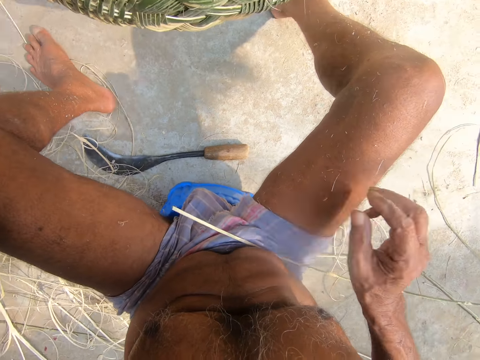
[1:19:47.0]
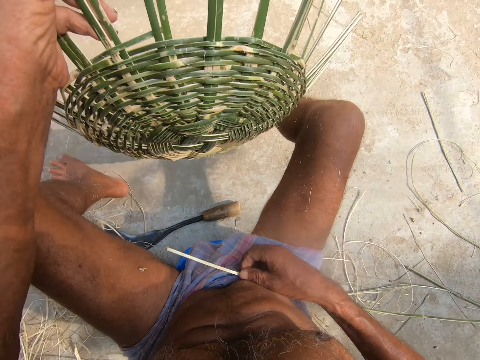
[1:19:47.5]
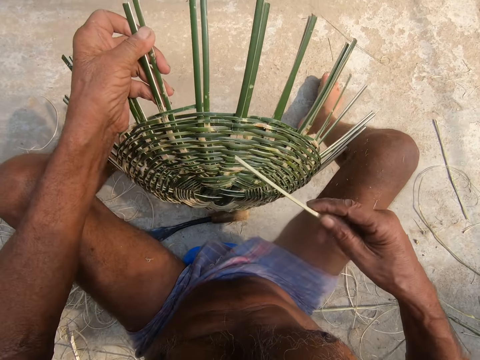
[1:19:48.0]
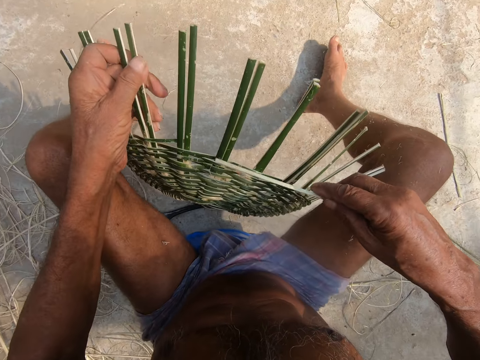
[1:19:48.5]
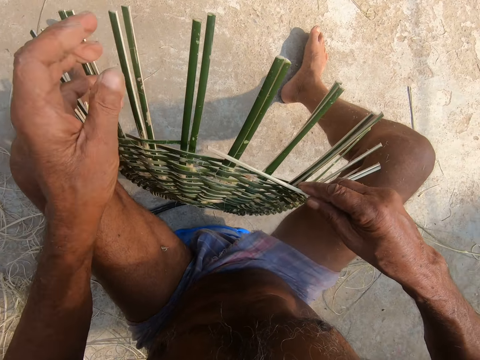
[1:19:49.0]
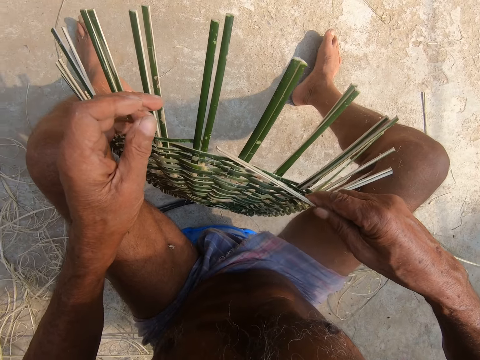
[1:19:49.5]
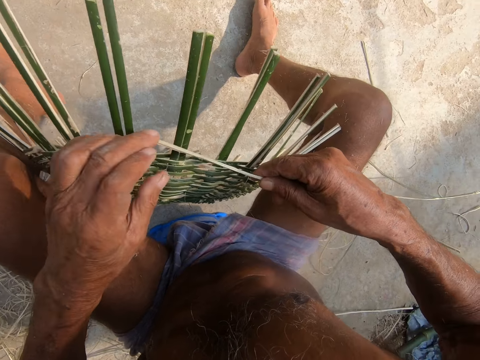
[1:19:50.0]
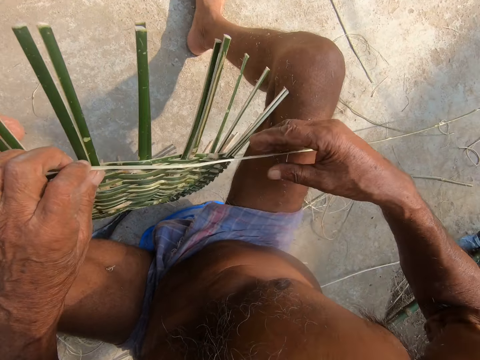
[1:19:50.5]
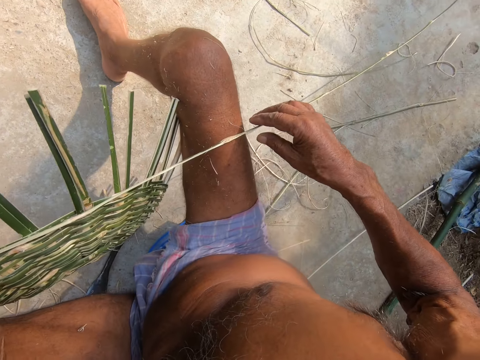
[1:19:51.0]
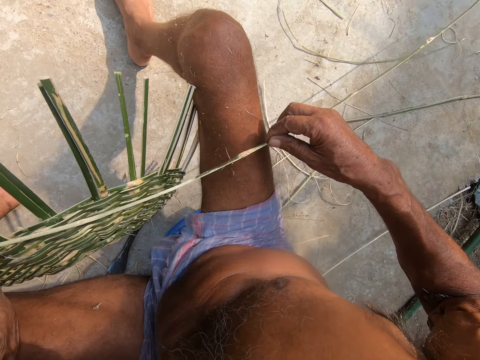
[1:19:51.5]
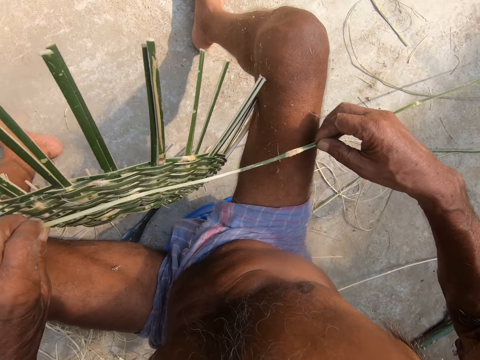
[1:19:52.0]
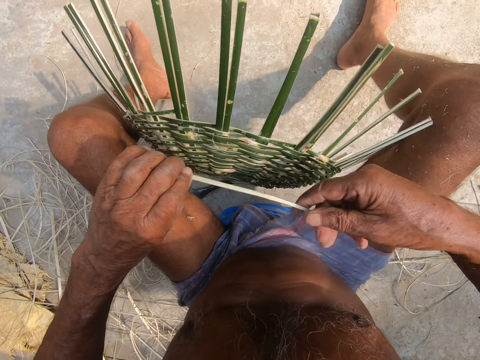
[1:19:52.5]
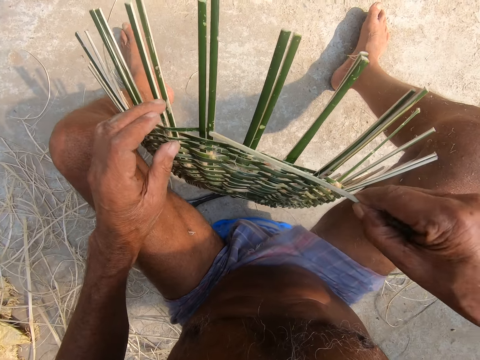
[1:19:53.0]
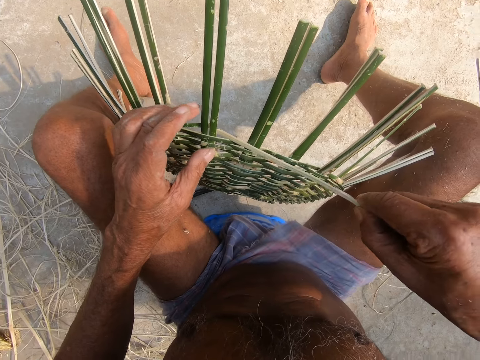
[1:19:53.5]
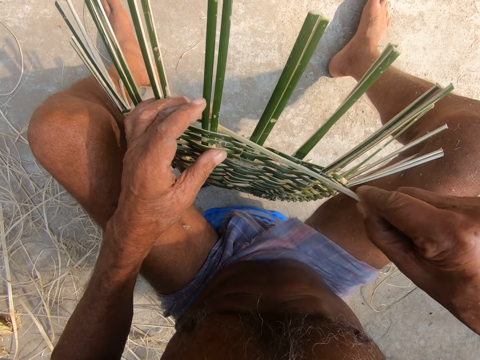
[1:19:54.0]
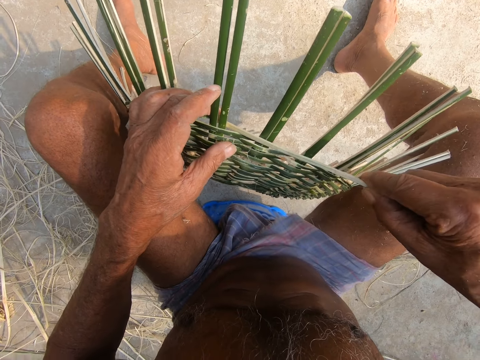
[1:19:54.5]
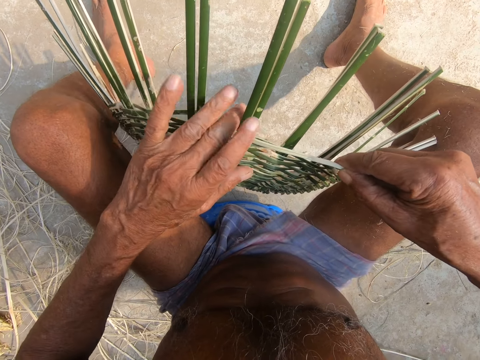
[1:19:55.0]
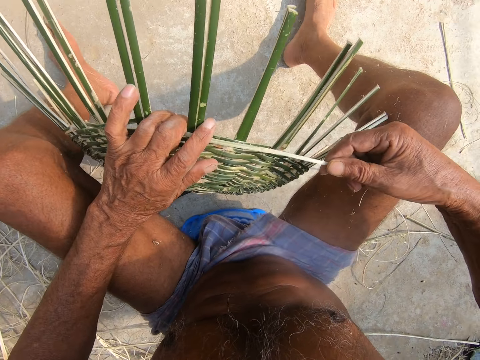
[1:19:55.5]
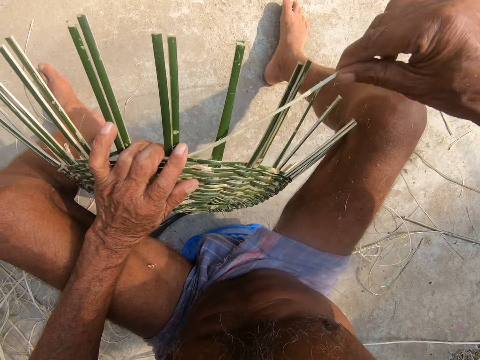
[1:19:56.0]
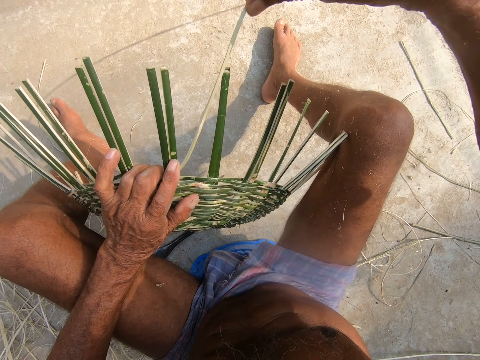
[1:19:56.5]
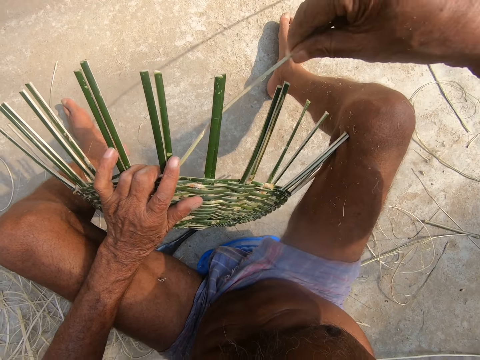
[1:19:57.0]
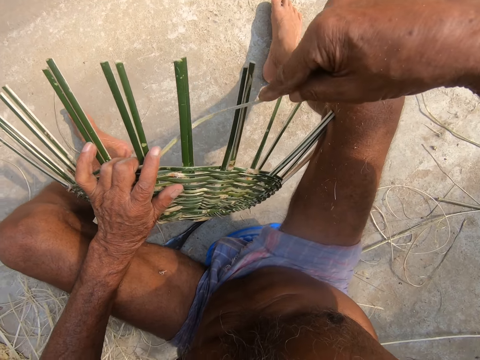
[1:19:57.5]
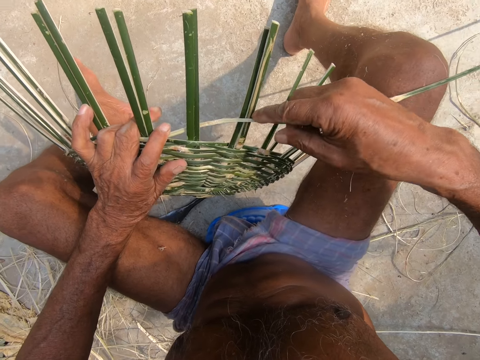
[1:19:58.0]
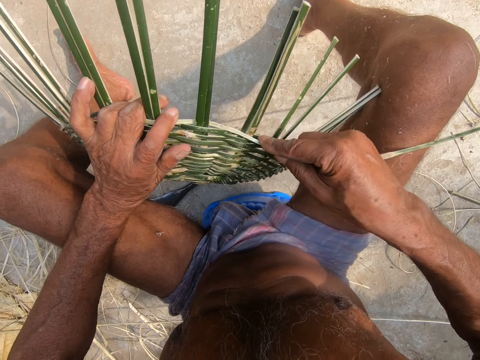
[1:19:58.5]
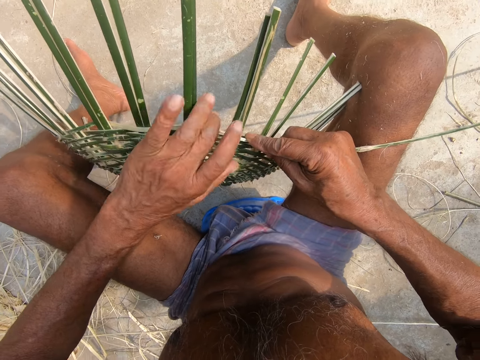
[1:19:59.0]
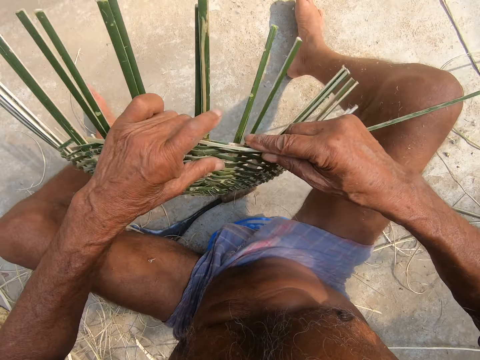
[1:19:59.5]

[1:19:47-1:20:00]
The camera wearer picks up the bamboo strip on his right thigh with his right hand. He places the basket in his left hand between both thighs. He holds the basket in between his legs. He stretches the wood in his hands. He holds the bamboo strip with both hands. He weaves the bamboo strip into the basket with both hands. He makes the wicker basket round with the wood in his hands.

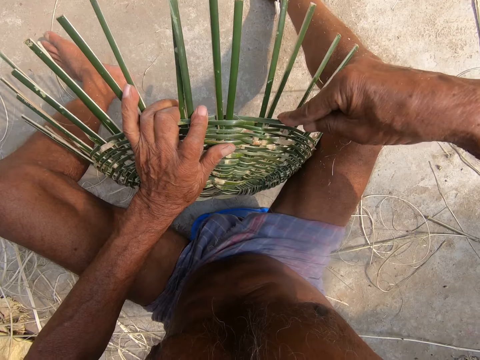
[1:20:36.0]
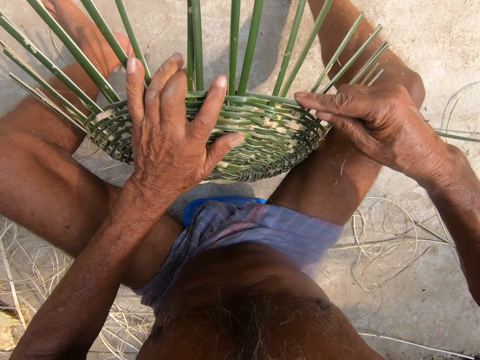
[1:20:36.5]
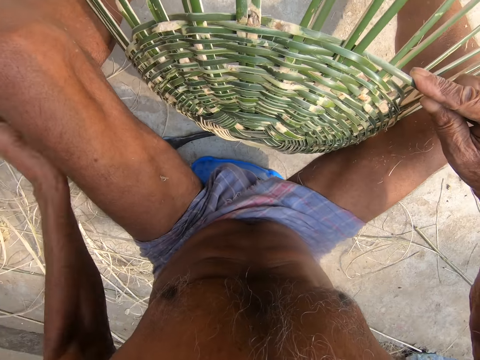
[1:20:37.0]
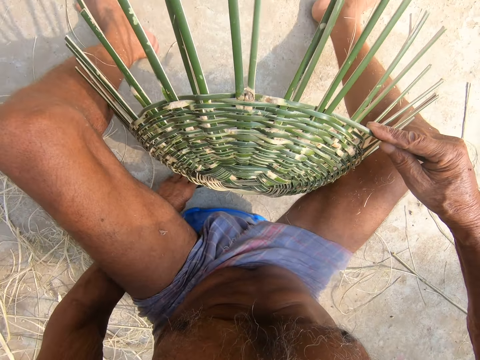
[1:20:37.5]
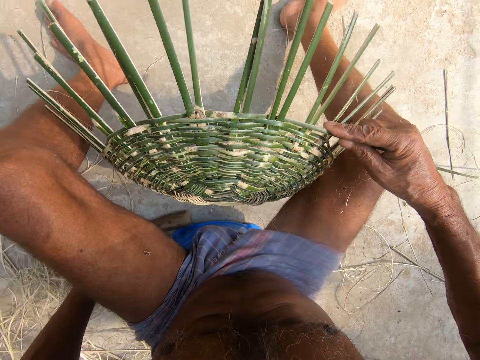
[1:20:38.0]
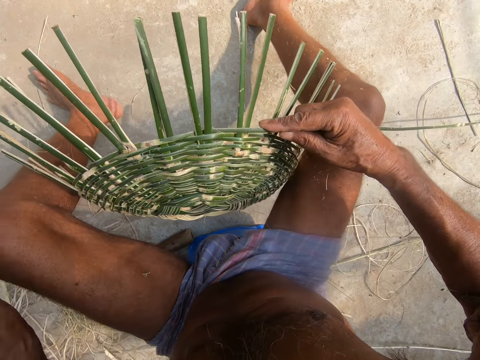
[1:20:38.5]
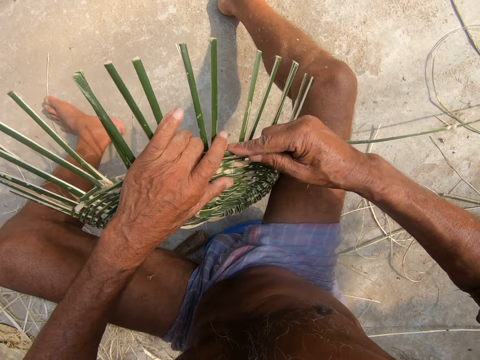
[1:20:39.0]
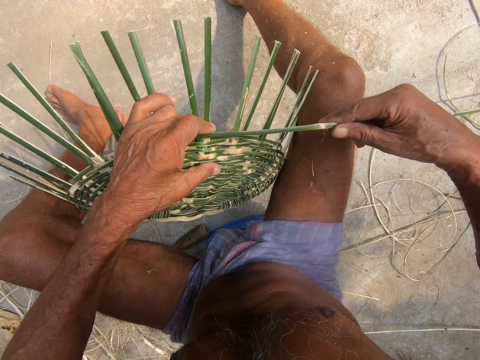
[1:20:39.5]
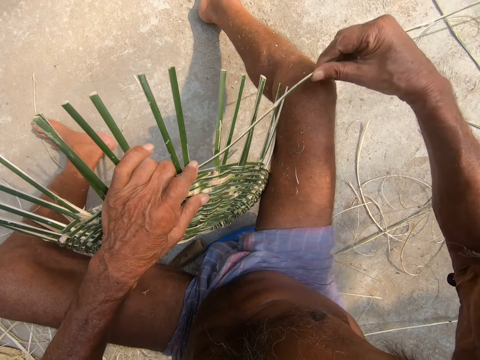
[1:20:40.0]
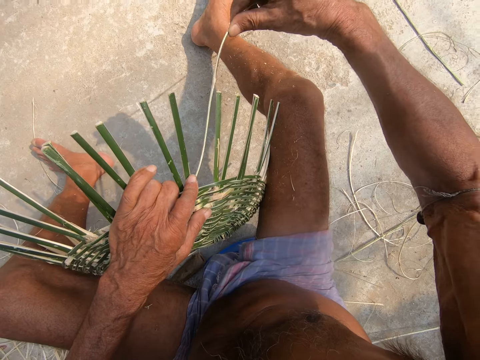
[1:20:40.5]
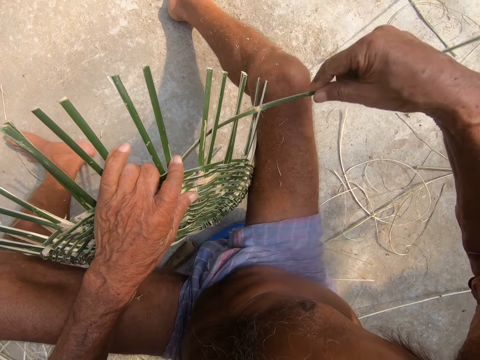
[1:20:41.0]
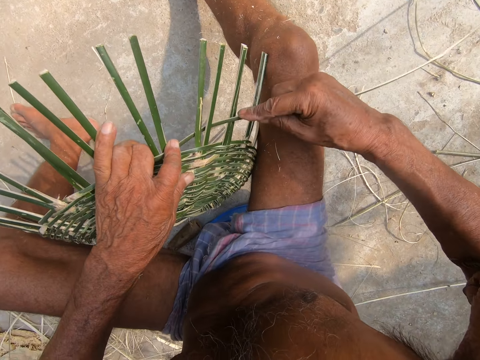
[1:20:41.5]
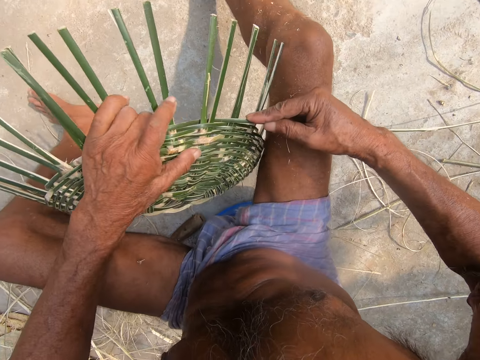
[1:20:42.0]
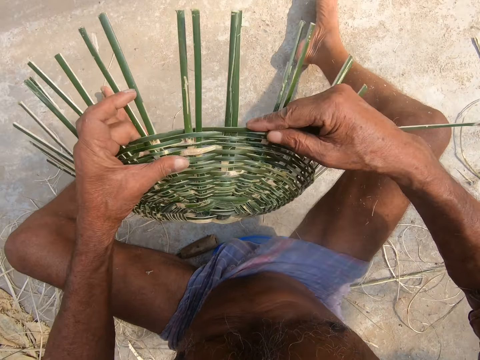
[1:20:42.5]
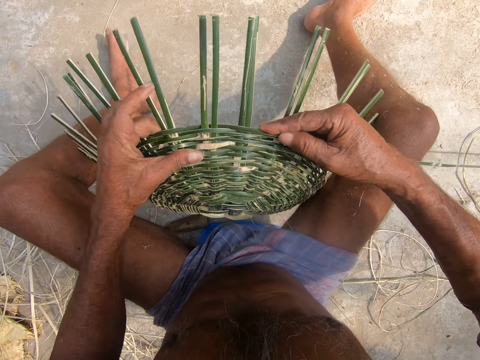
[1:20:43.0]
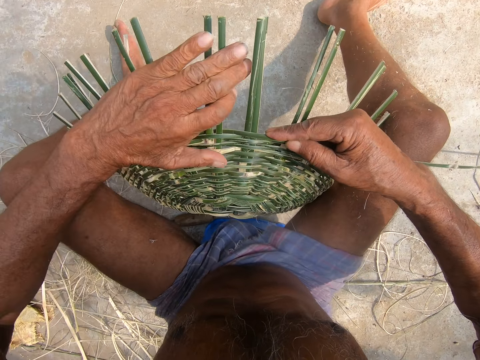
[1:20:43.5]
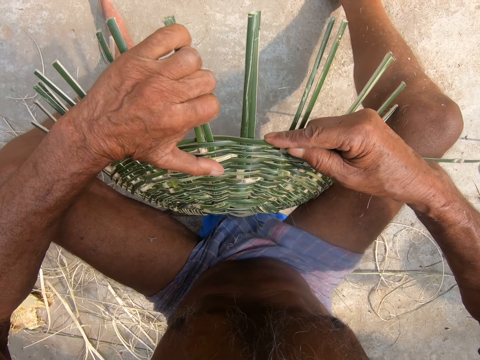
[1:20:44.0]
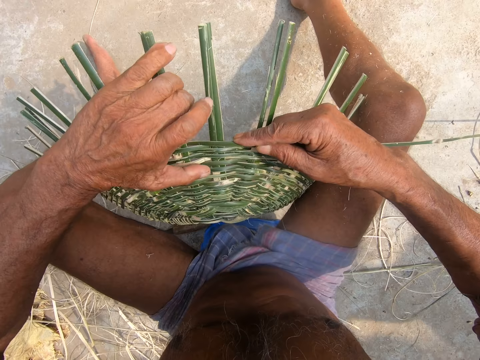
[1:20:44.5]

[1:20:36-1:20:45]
The camera wearer moves aside the blade on the floor with his left hand. He holds the sickle knife on the floor. He makes the wicker basket round. He weaves the bamboo strip into the basket with both hands.

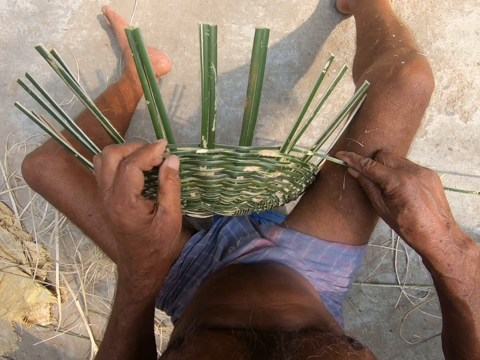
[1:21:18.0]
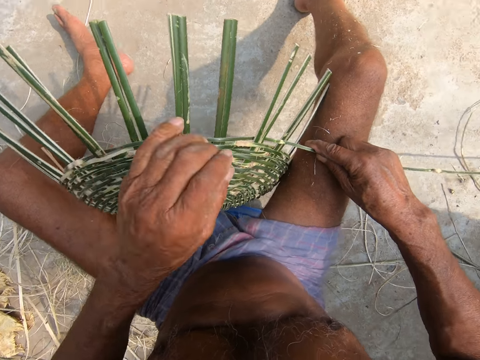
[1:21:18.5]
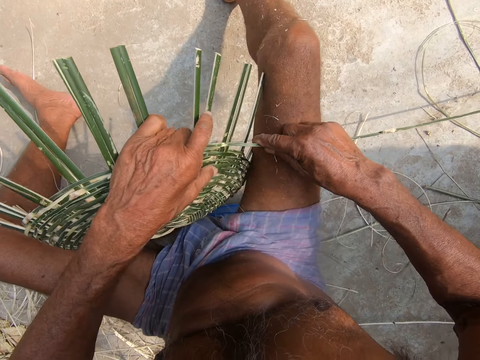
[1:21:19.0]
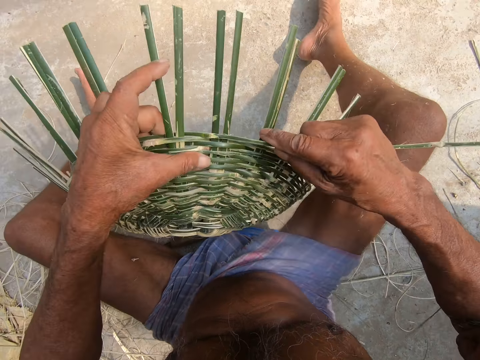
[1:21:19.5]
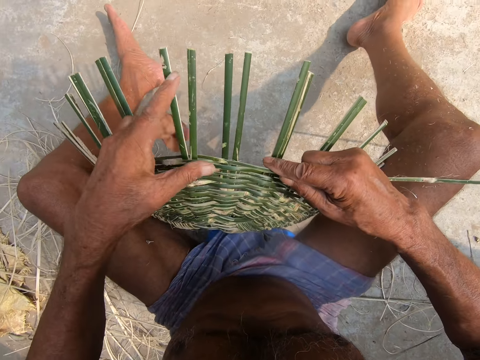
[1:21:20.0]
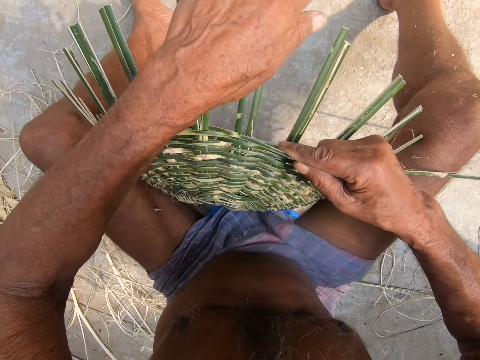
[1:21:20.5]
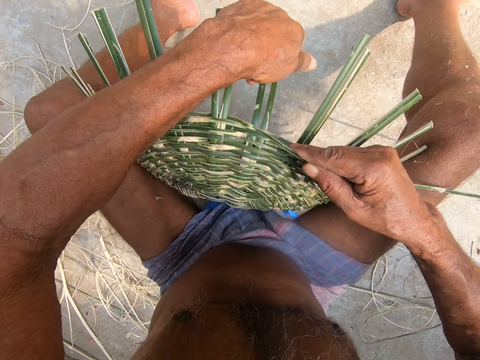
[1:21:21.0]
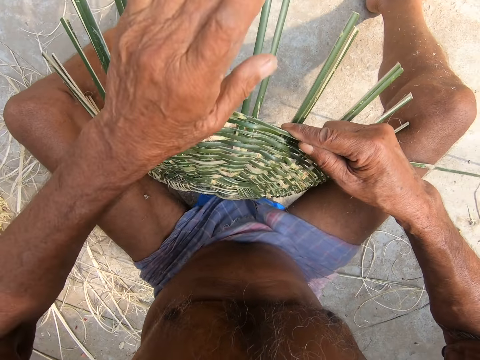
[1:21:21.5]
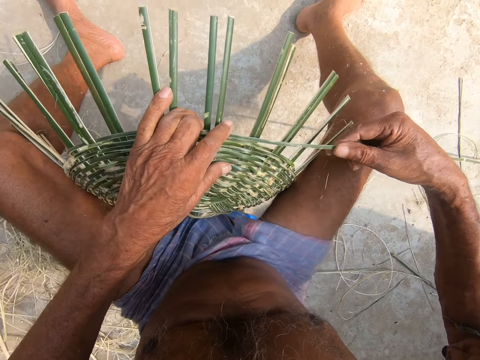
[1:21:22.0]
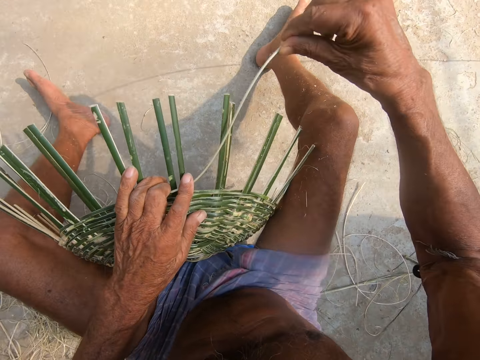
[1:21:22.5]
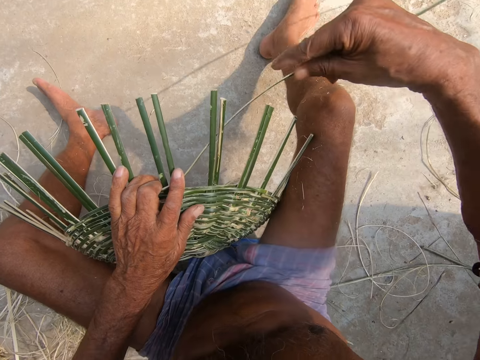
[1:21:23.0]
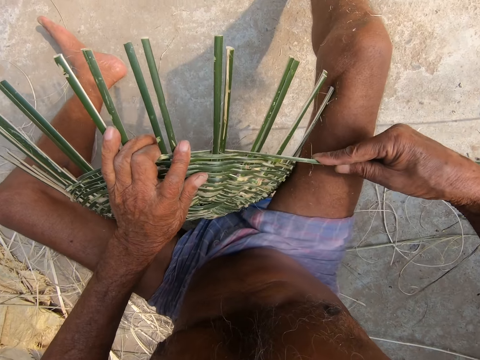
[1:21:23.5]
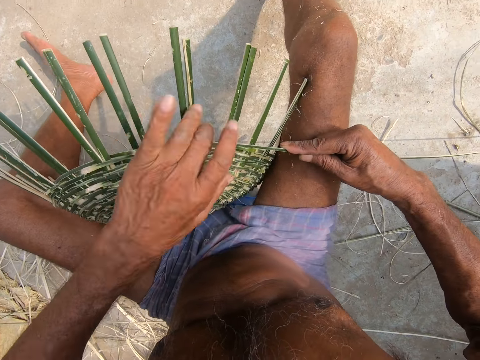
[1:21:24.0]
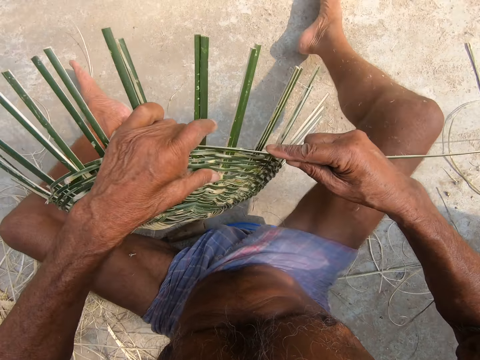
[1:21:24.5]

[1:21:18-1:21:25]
The camera wearer turns the basket. He bends the bamboo strips. He adjusts the bamboo strips on the basket with his left hand. He weaves the basket with the bamboo strip using both hands.
